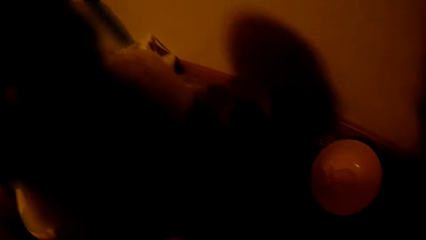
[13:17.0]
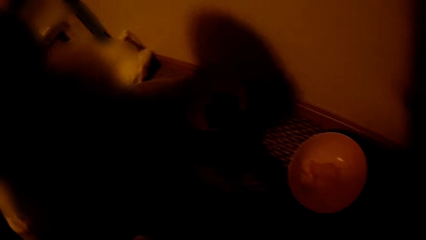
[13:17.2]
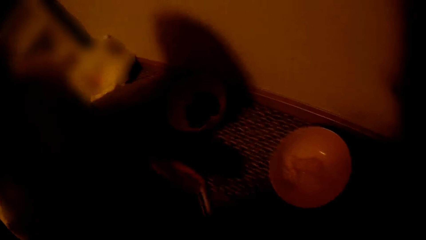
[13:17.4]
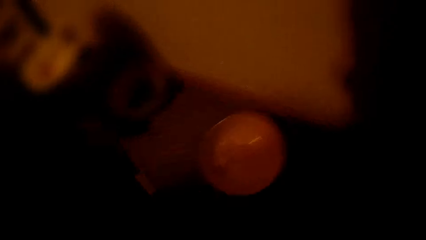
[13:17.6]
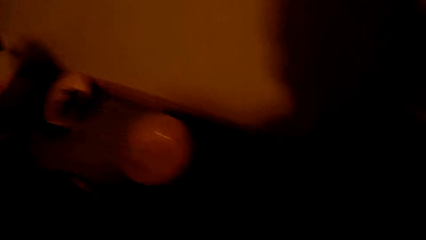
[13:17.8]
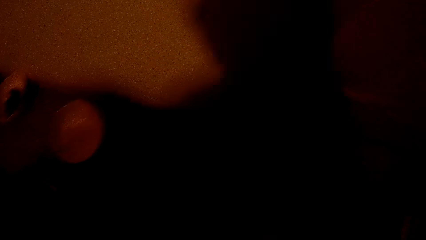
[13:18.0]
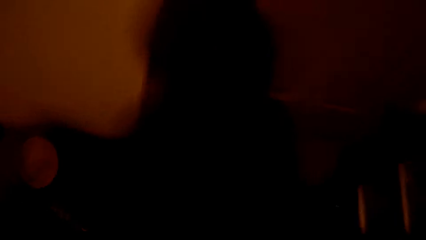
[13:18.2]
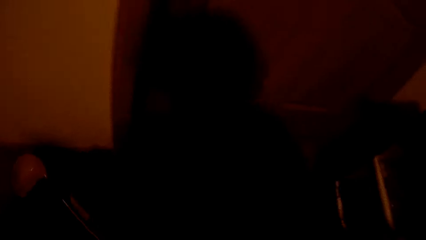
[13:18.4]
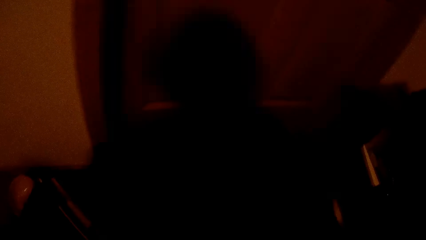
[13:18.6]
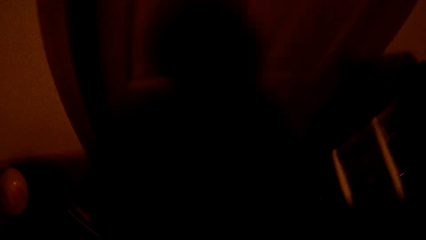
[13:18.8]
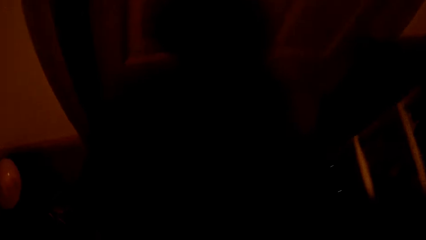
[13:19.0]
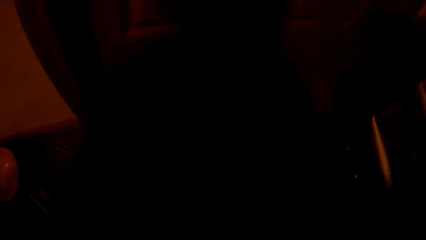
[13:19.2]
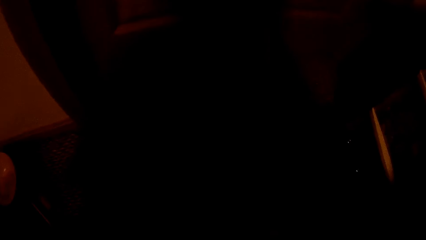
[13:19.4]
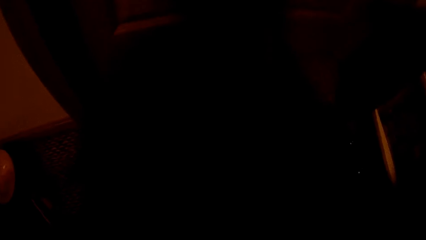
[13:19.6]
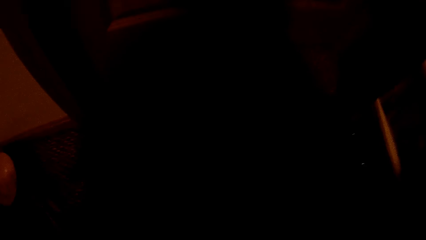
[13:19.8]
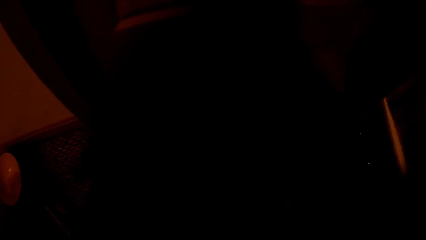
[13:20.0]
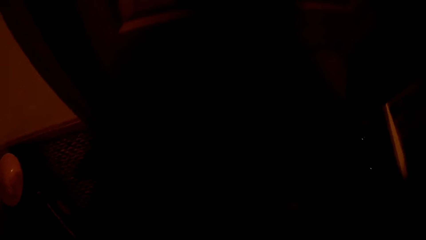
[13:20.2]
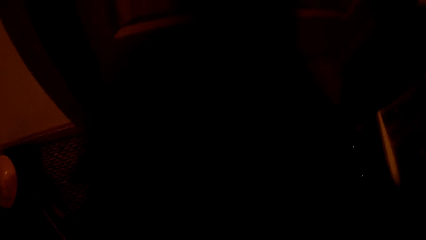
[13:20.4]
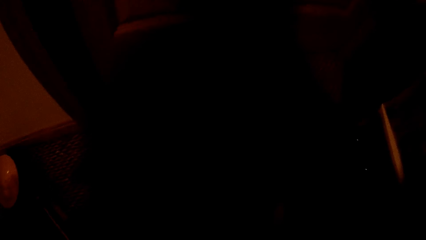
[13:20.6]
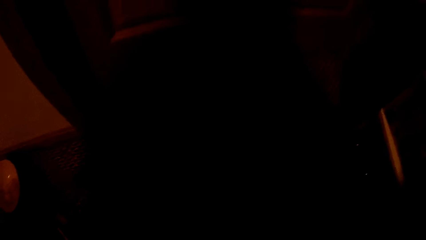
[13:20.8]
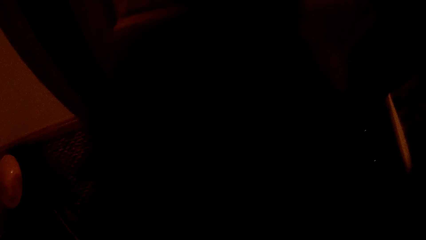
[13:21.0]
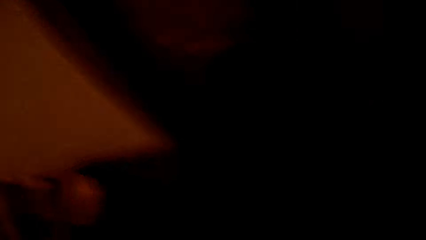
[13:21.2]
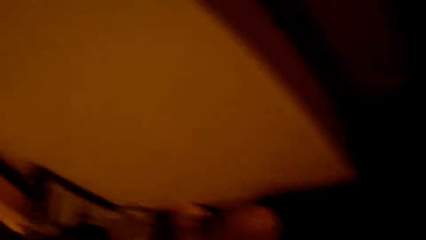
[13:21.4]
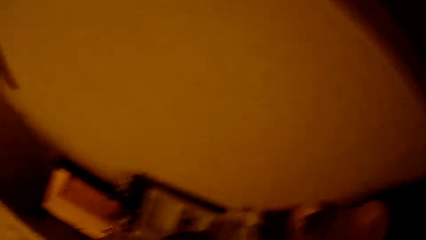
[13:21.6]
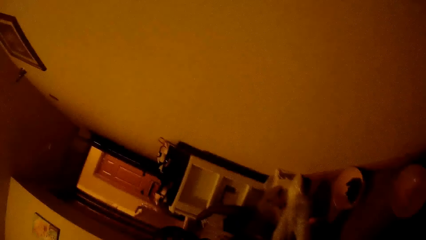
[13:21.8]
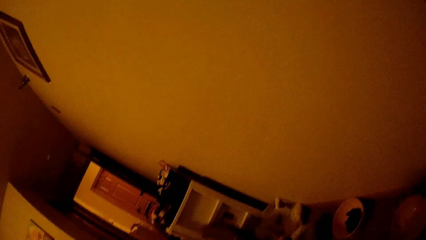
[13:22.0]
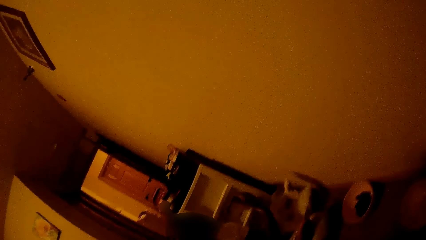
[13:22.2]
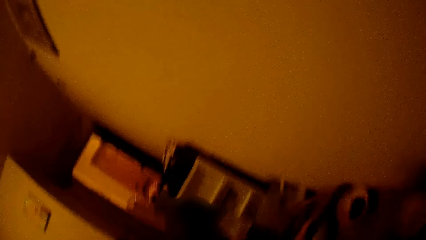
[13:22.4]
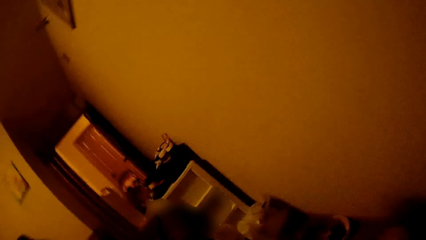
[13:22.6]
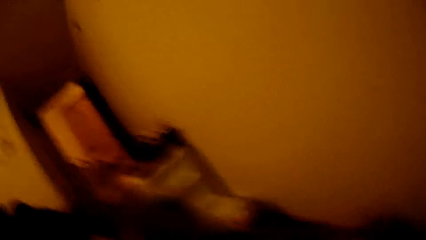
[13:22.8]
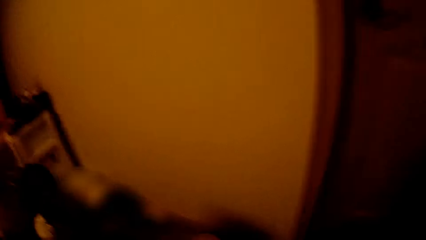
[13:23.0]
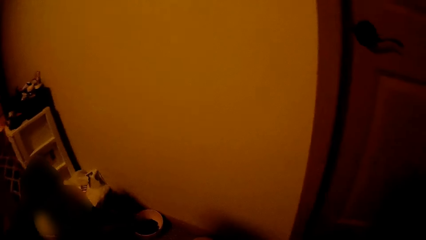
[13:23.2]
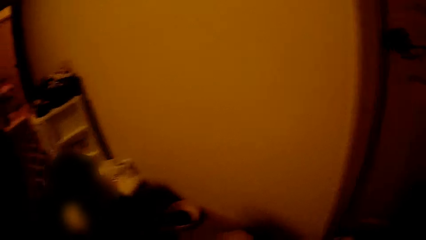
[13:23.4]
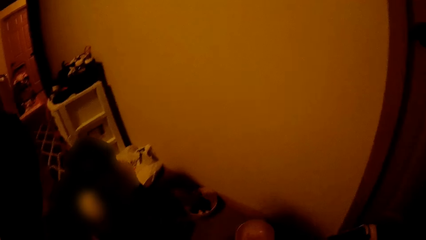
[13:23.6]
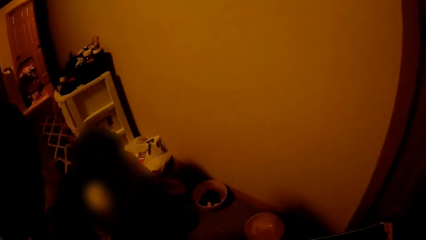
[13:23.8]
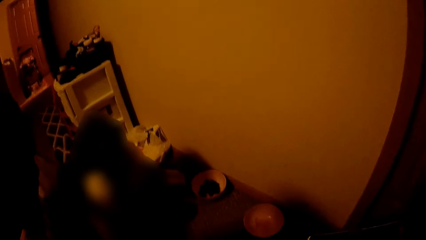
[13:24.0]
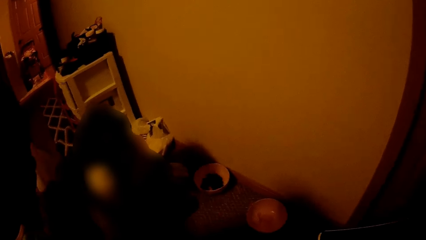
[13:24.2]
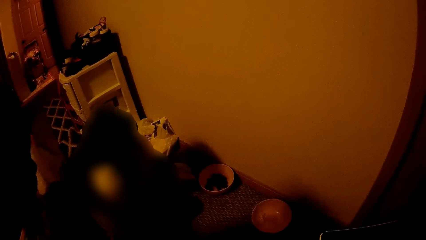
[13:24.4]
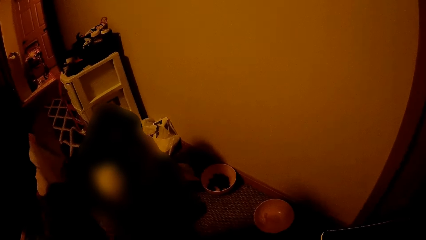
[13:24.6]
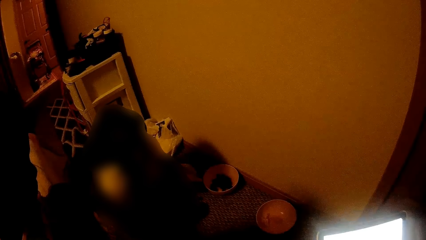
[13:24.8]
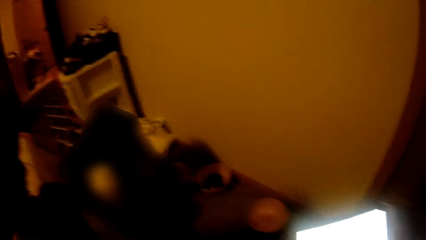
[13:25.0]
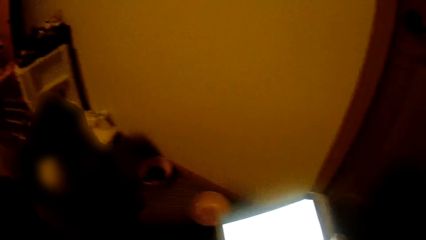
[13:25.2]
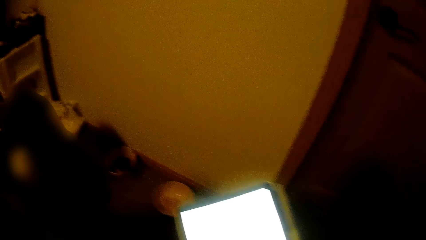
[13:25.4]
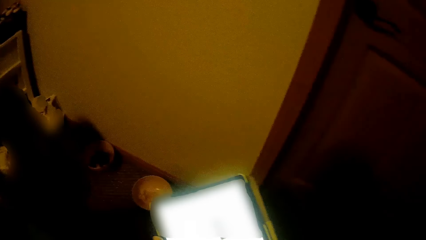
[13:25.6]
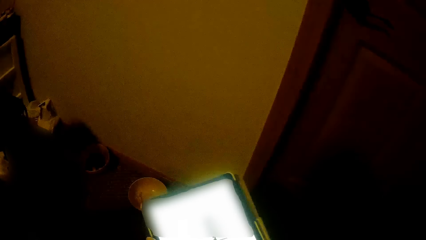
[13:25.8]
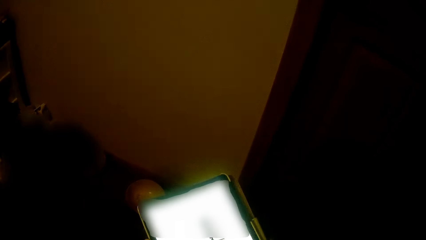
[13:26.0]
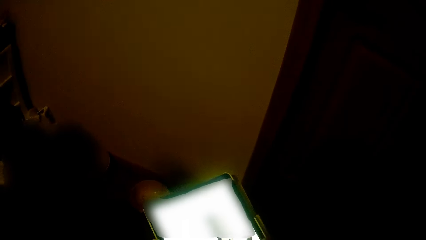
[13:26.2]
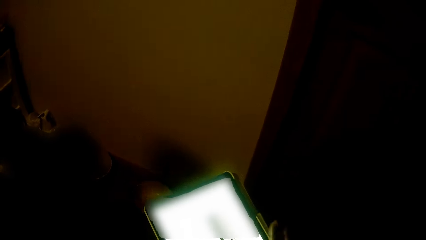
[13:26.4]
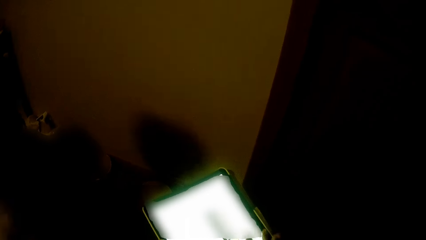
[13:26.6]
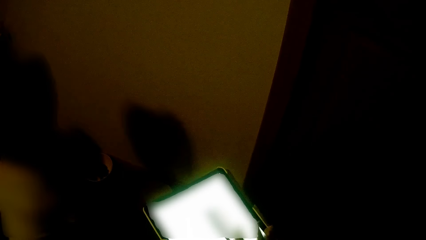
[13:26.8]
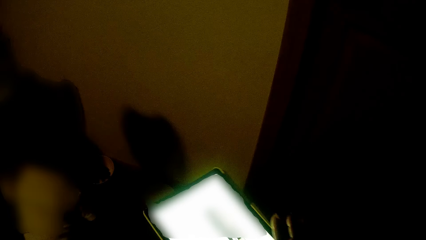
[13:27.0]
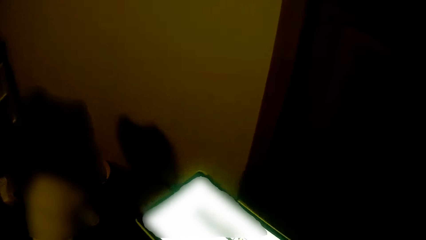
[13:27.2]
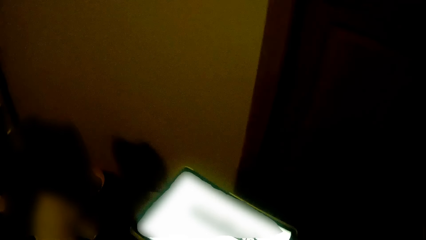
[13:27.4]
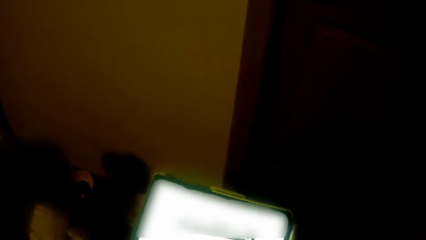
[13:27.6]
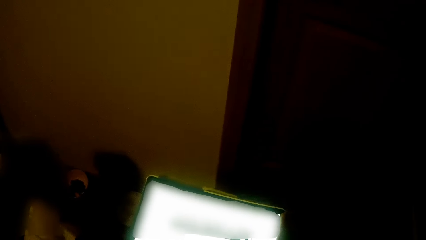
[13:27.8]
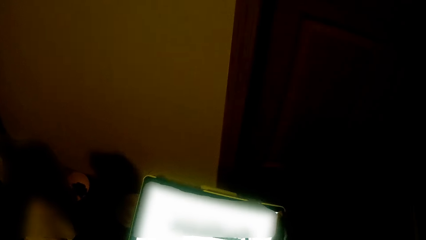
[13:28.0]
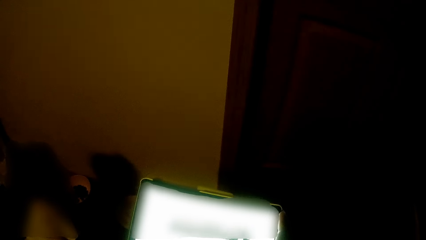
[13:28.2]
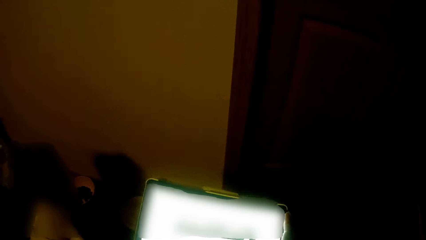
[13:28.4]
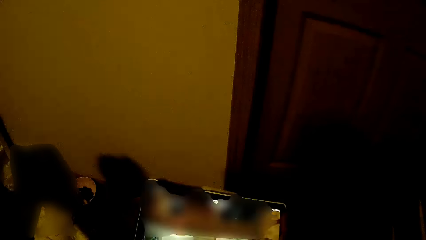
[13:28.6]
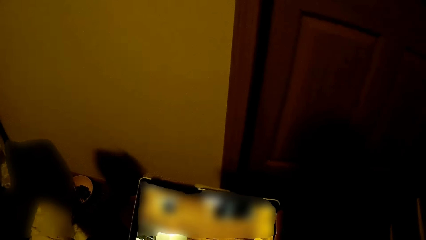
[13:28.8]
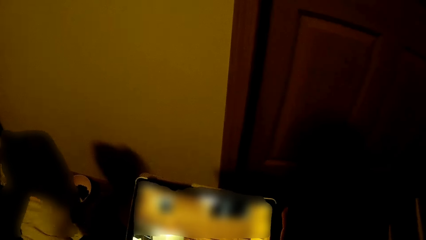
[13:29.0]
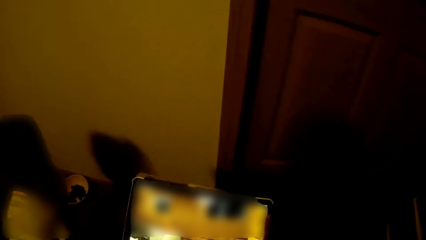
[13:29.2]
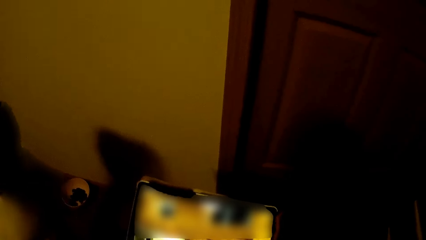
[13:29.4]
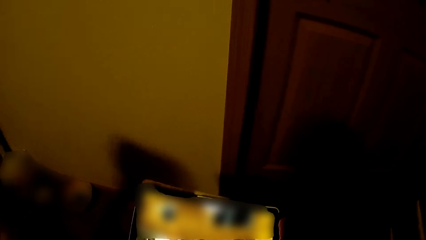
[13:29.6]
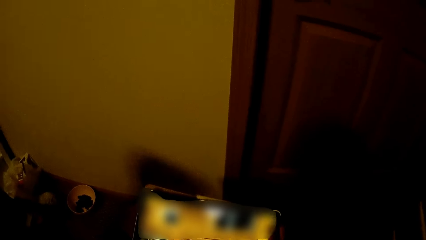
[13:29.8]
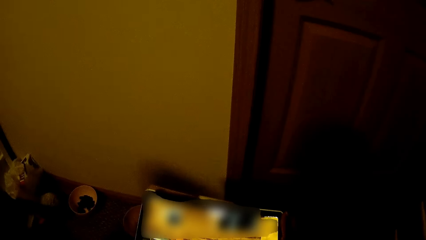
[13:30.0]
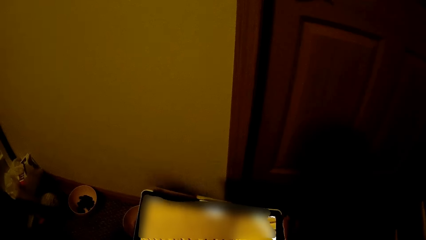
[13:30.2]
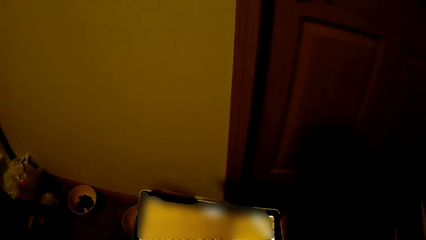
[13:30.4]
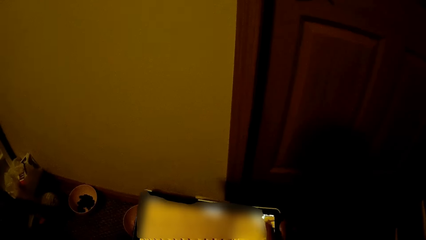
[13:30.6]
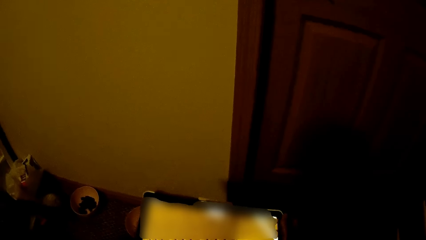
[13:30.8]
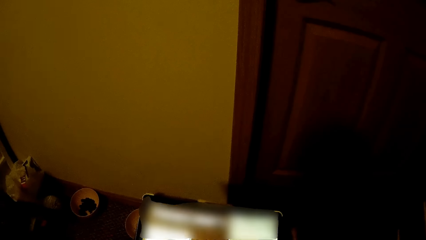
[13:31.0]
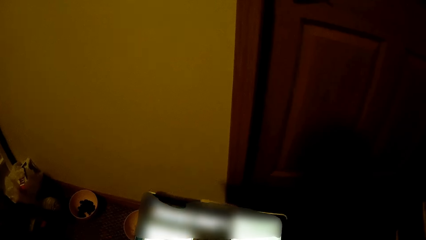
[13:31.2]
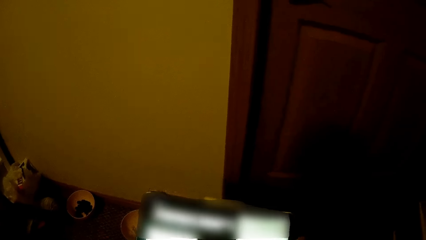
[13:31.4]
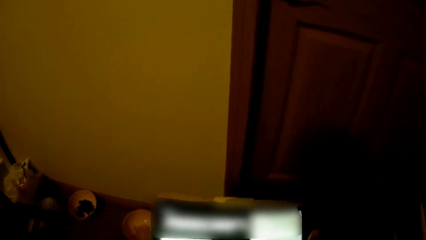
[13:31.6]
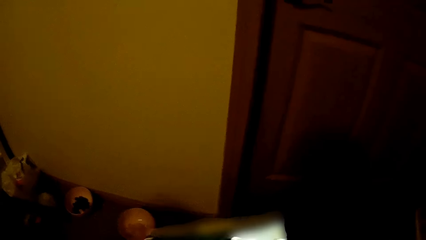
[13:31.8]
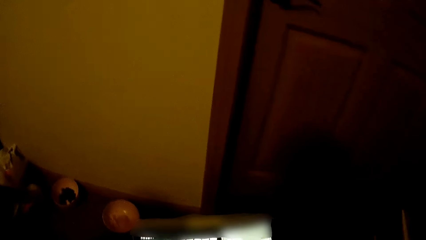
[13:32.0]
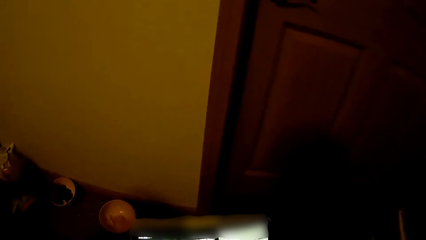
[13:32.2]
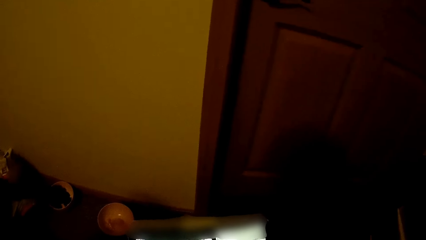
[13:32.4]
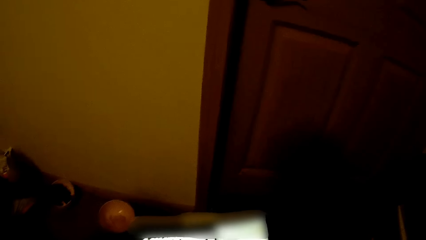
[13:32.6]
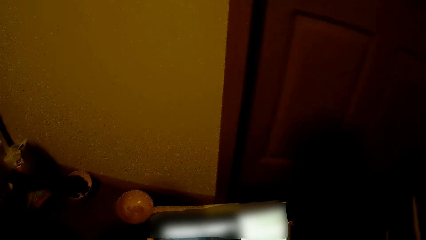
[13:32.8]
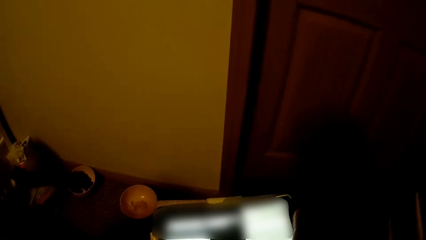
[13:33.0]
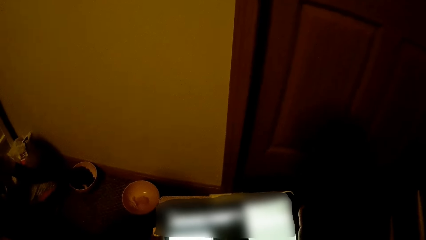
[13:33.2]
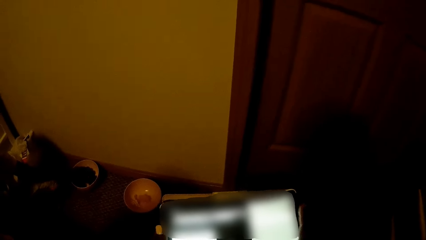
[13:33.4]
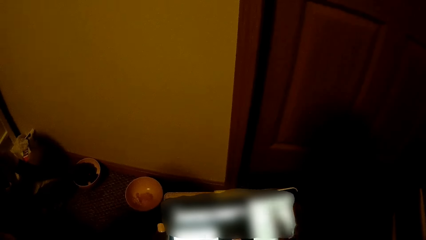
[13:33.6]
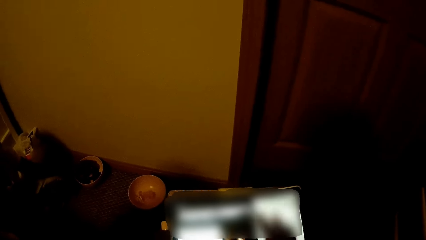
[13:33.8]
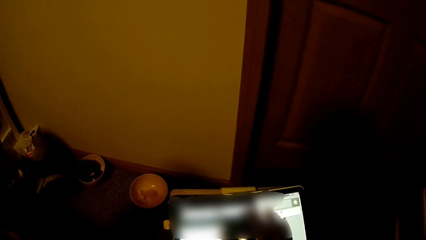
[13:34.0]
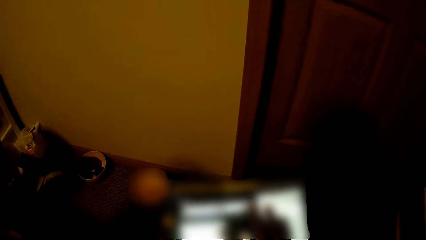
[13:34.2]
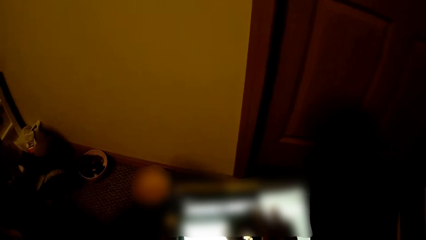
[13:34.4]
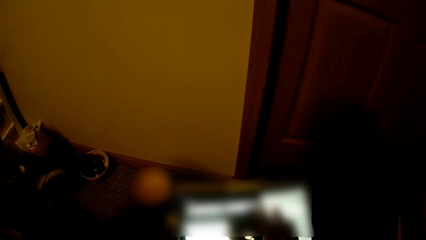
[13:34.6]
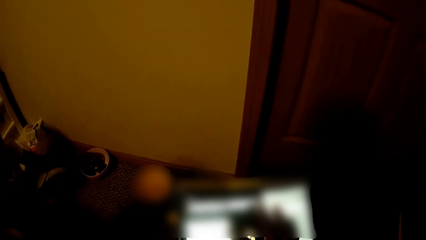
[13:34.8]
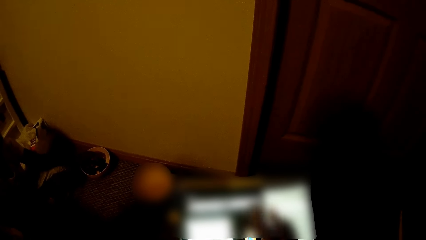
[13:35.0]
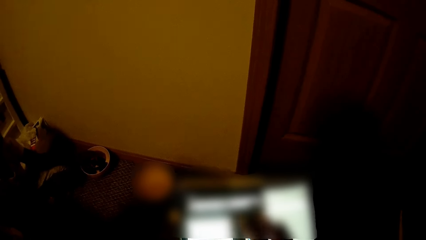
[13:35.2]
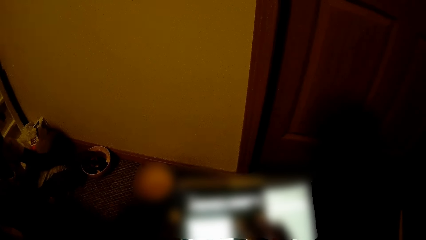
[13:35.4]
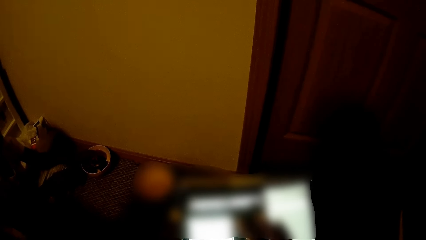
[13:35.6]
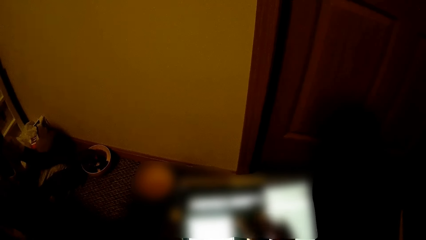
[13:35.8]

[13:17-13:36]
The child eats the food in a plate on the floor. The camera wearer operates her phone with her right hand.
